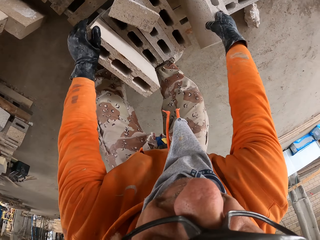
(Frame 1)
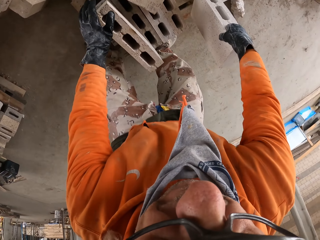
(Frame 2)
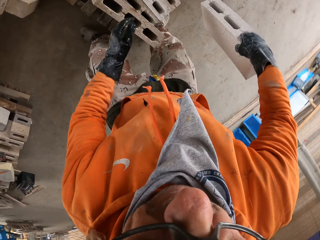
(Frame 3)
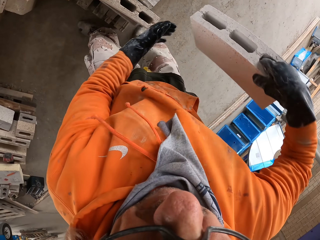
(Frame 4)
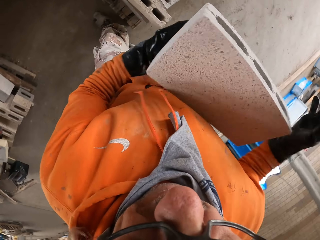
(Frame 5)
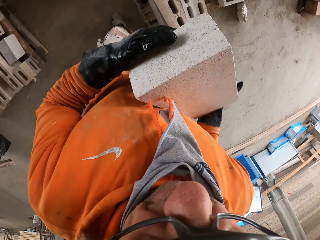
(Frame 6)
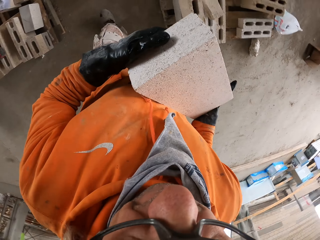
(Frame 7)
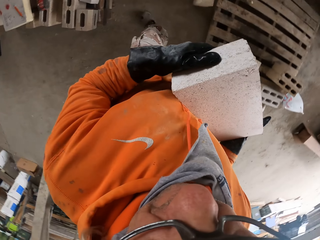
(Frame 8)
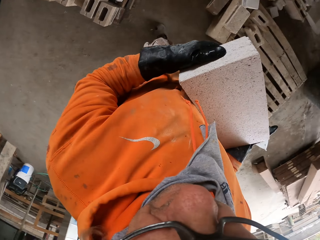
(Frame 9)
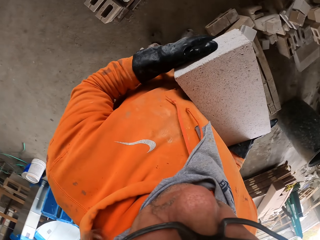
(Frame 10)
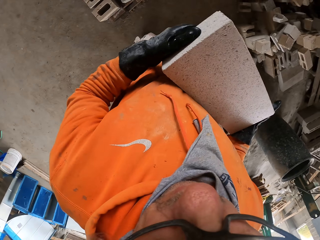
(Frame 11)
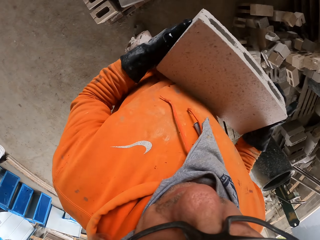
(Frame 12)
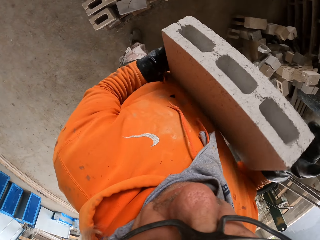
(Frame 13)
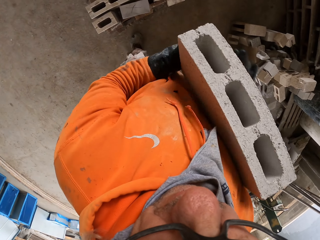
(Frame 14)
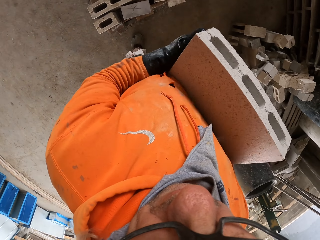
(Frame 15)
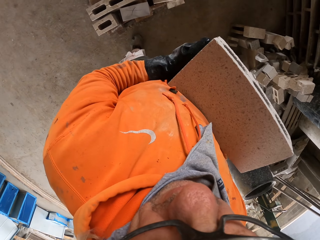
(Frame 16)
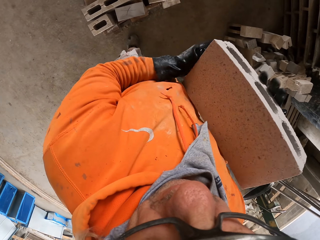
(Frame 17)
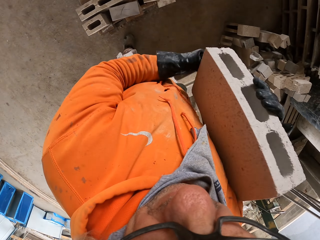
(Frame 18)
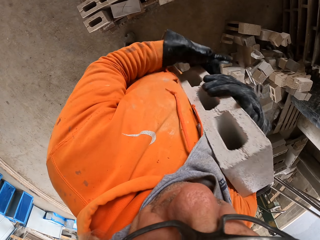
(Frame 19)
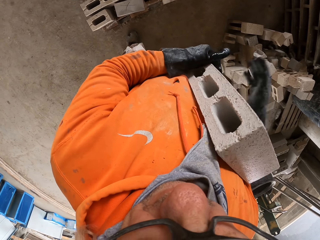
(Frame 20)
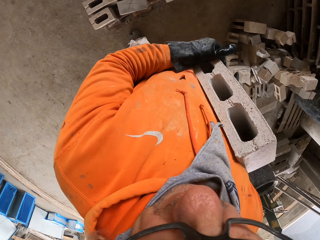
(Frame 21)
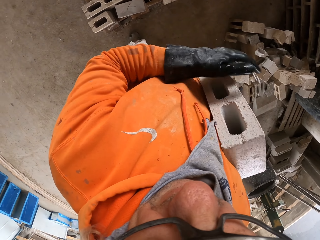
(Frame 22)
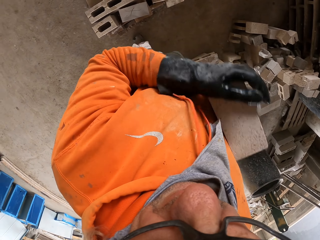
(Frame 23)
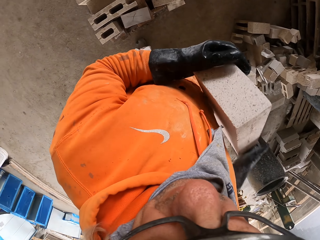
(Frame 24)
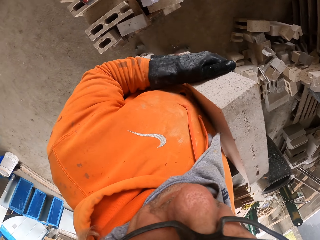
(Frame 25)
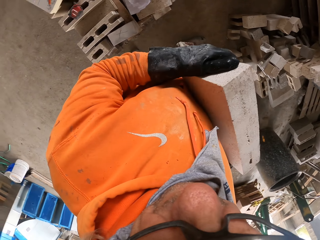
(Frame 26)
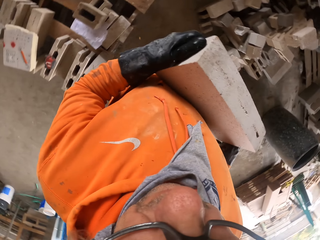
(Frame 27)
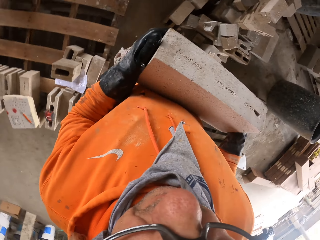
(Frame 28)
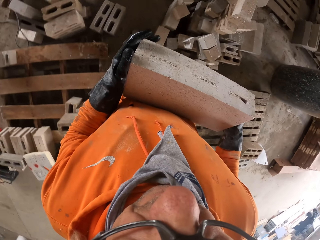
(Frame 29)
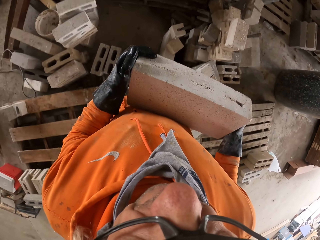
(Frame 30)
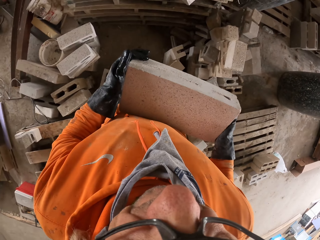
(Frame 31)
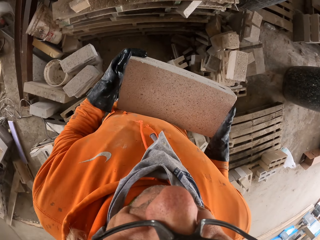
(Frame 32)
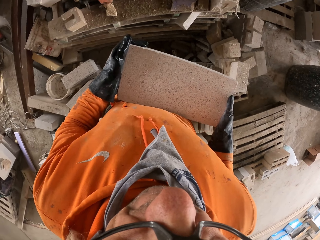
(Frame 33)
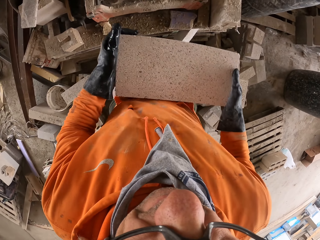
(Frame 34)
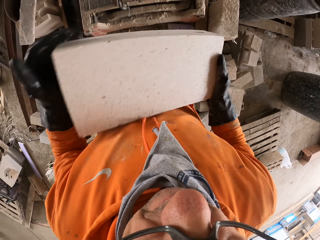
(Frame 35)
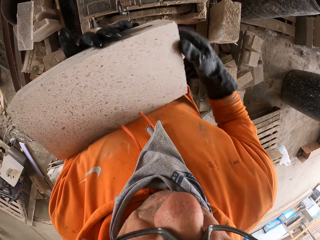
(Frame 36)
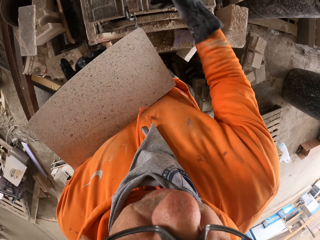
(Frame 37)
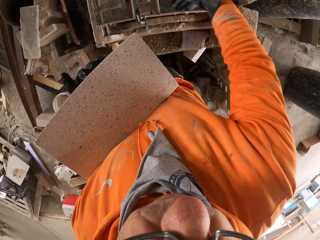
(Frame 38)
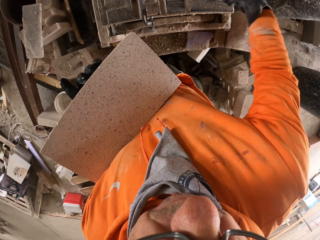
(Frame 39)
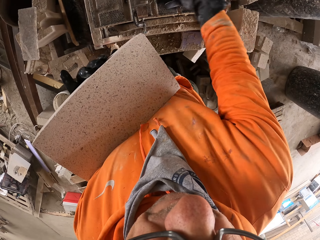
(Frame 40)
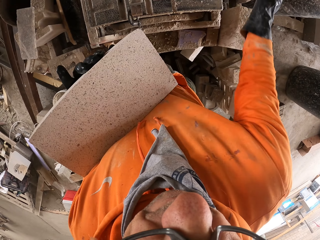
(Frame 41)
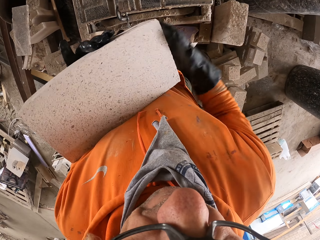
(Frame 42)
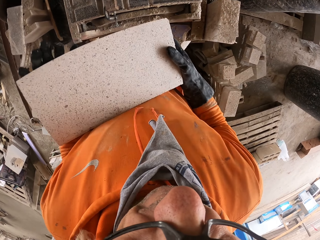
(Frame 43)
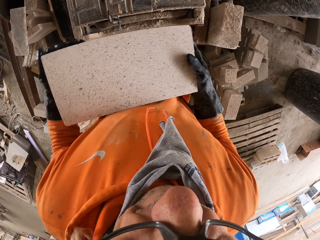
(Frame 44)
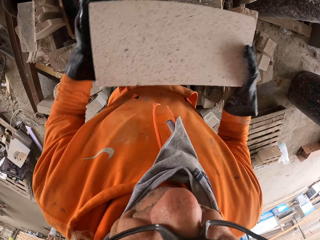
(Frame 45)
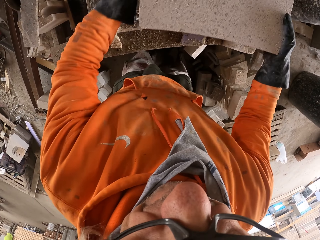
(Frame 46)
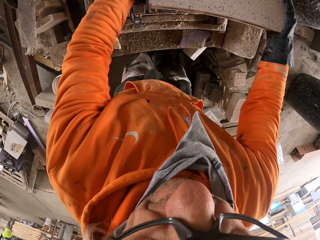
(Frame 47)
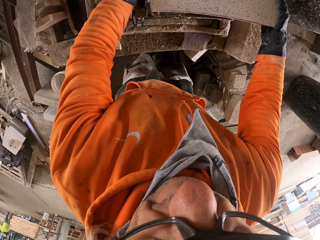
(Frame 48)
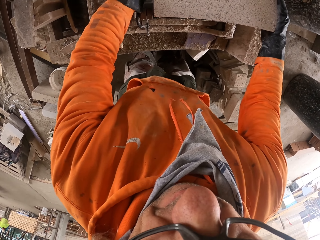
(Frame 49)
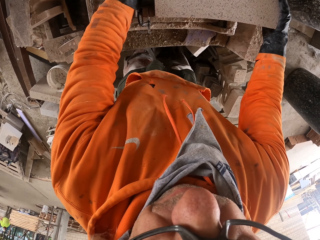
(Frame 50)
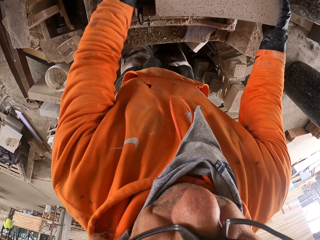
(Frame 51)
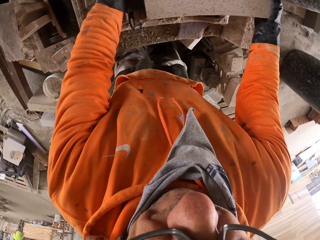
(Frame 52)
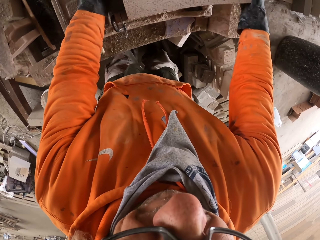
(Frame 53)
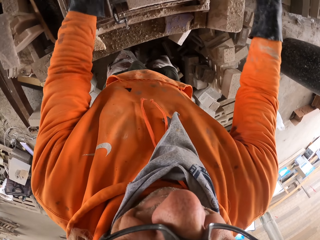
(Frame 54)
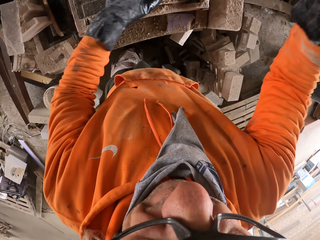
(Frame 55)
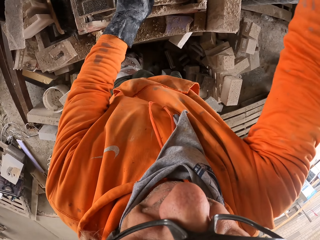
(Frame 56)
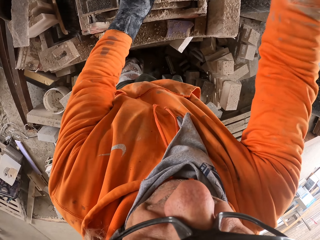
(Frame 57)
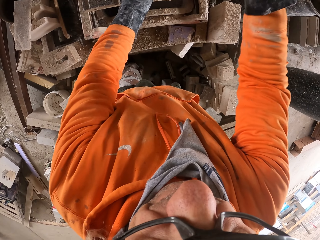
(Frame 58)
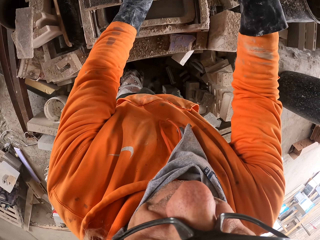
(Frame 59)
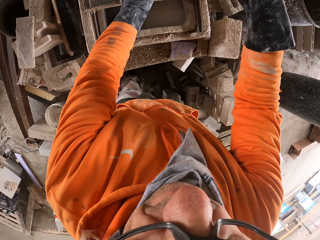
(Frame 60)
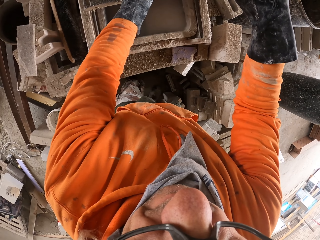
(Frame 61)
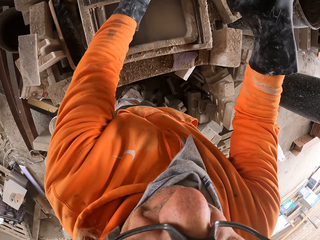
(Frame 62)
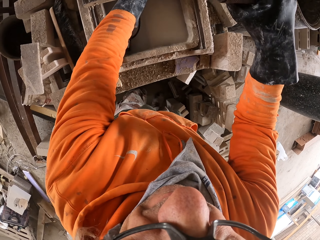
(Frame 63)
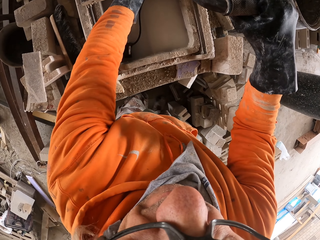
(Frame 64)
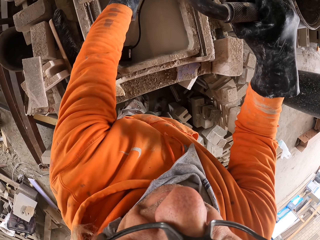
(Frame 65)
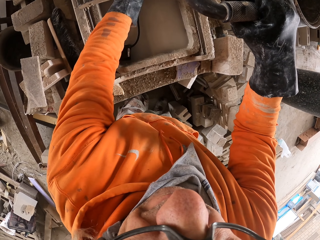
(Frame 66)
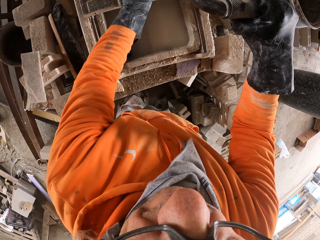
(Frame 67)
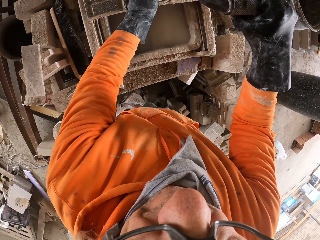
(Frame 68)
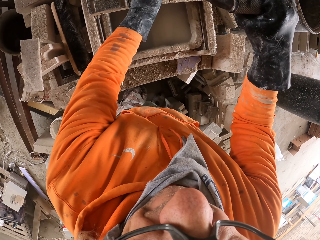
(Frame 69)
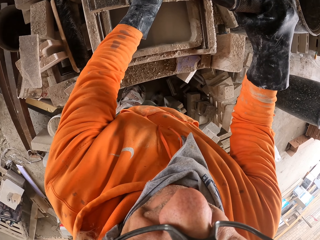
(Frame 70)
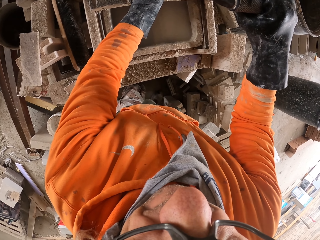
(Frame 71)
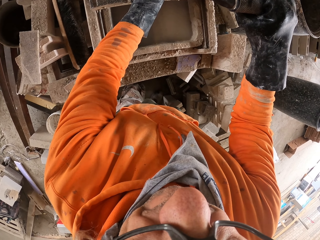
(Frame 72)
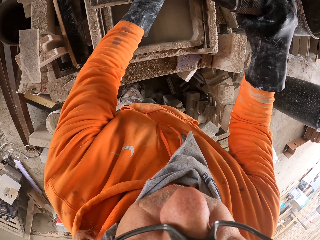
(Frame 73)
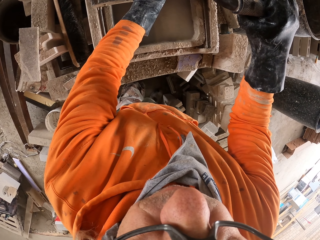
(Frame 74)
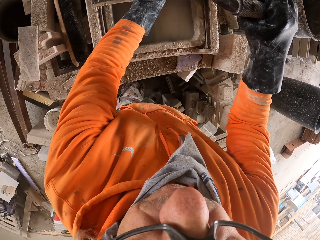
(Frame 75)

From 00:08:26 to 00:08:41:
The camera wearer picks up the brick. They walk. They mount the brick on the cutting machine. They cut the brick. They pull the concrete block machine.

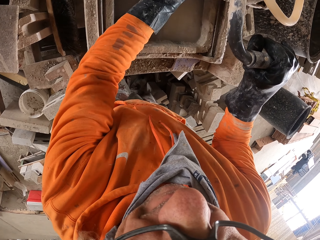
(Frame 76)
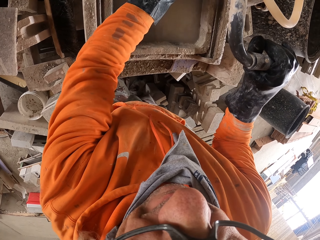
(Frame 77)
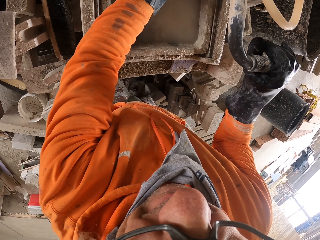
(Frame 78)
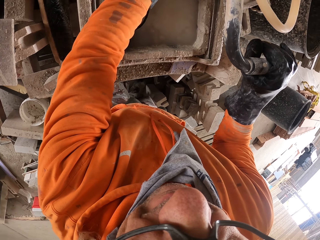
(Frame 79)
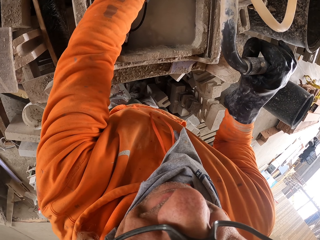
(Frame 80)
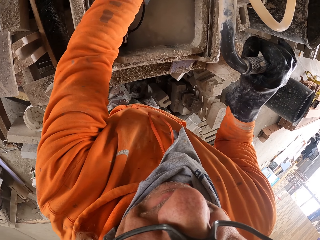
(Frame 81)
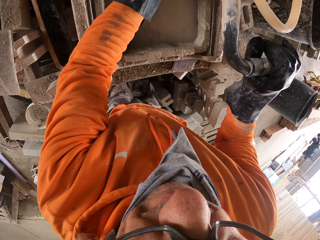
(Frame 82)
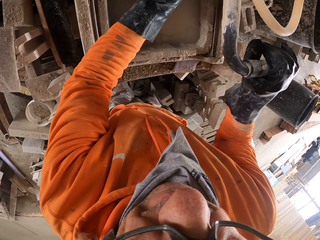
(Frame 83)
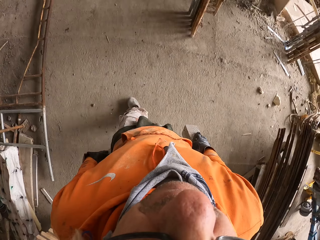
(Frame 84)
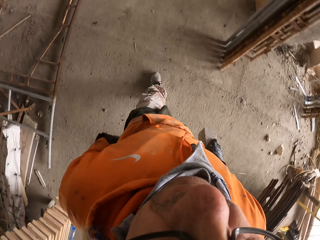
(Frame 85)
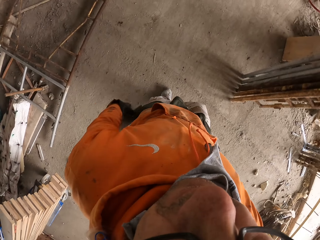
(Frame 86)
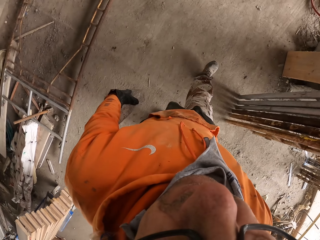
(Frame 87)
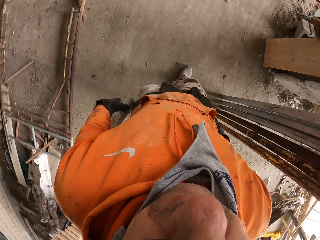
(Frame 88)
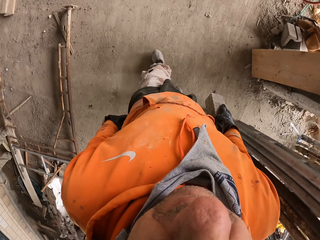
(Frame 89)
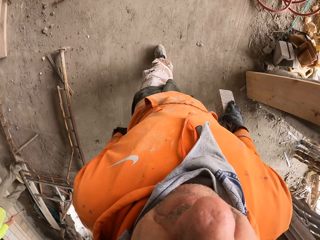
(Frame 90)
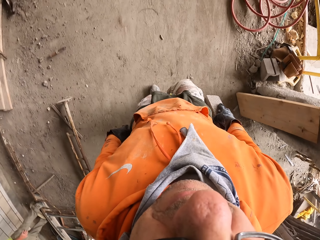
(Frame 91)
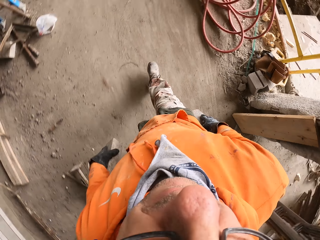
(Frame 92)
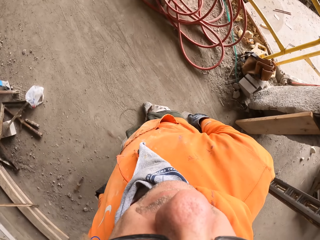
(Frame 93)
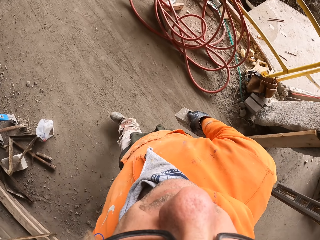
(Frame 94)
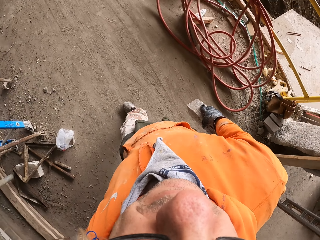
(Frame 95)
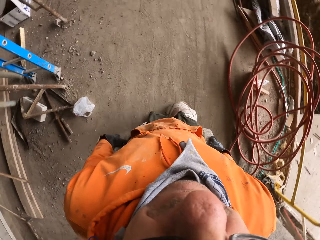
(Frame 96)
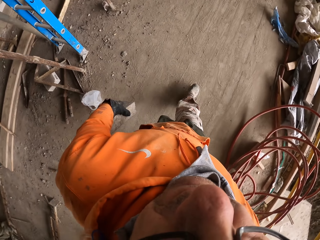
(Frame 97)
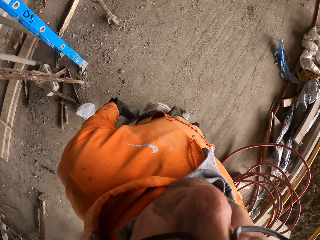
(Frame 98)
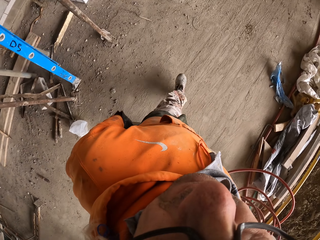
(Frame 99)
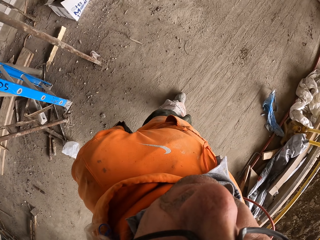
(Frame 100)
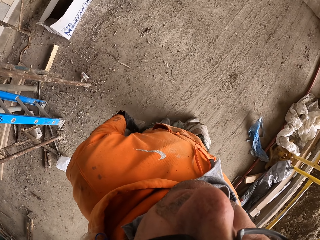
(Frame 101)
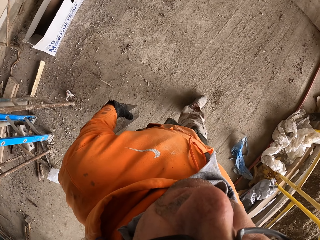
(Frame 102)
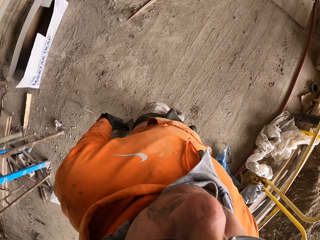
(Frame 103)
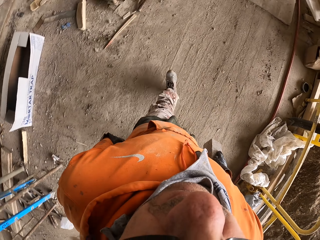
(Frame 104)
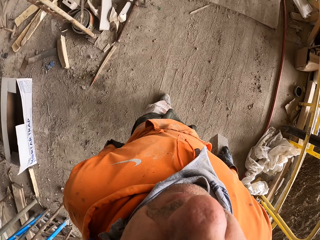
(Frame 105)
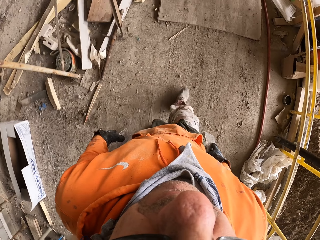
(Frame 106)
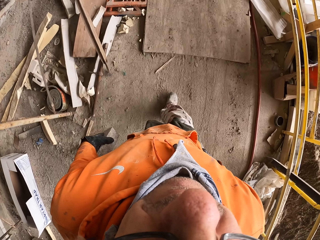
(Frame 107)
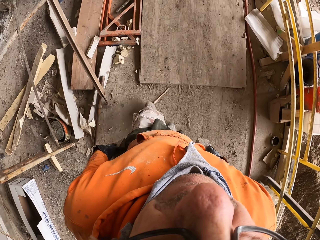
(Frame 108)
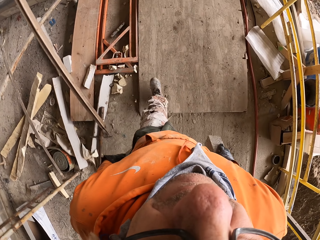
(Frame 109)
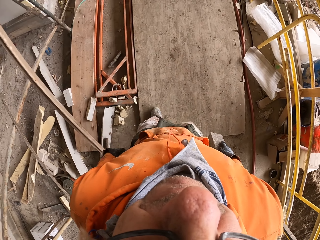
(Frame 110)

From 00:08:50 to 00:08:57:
The camera wearer walks in the construction site.
